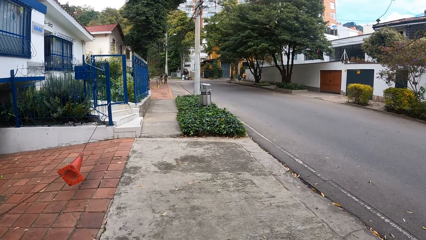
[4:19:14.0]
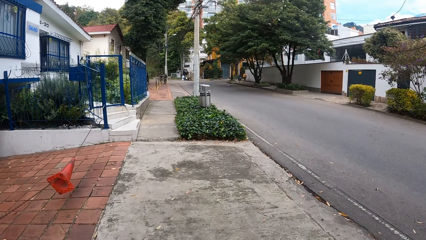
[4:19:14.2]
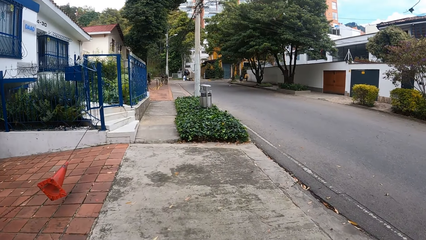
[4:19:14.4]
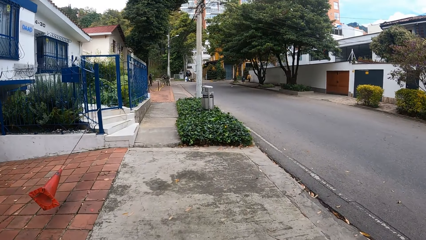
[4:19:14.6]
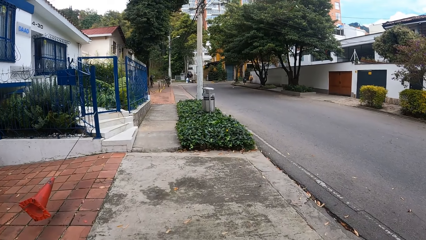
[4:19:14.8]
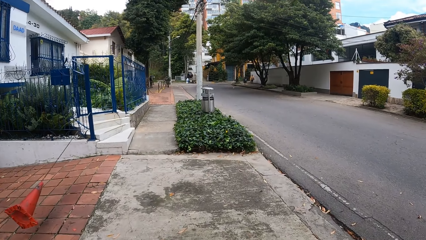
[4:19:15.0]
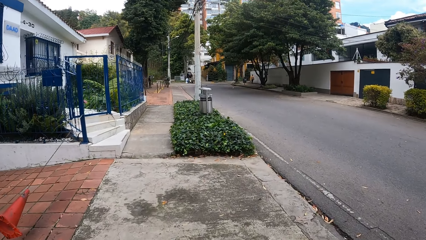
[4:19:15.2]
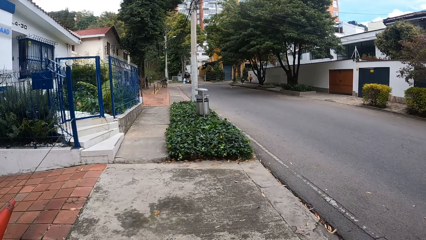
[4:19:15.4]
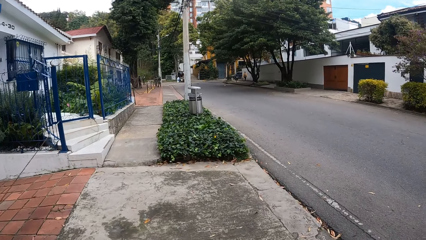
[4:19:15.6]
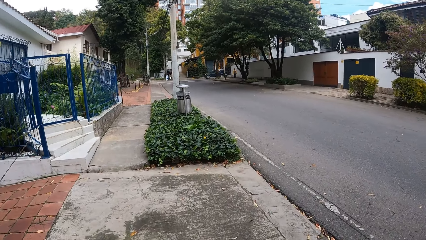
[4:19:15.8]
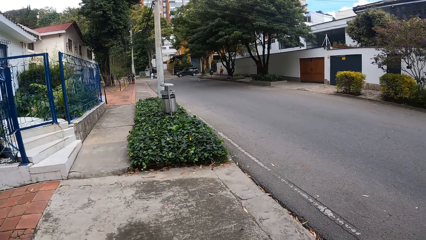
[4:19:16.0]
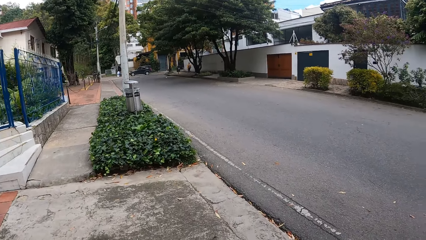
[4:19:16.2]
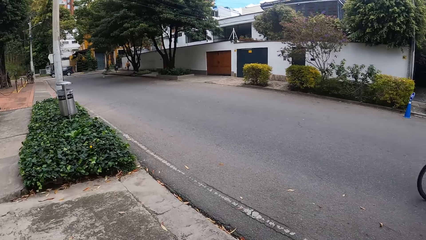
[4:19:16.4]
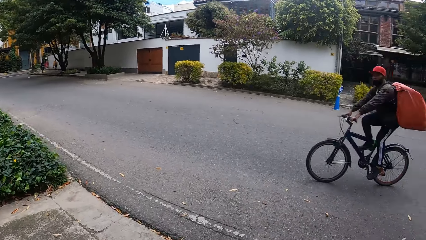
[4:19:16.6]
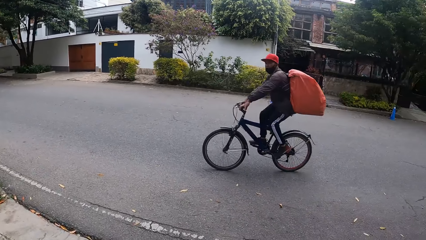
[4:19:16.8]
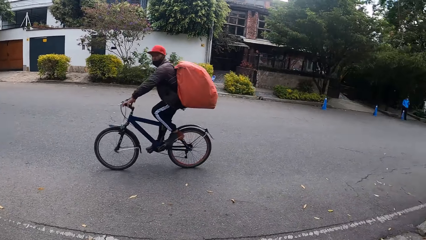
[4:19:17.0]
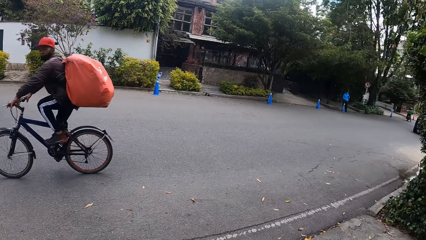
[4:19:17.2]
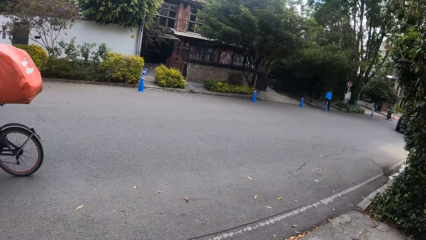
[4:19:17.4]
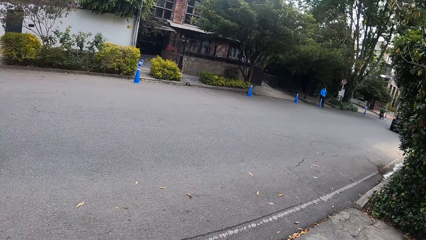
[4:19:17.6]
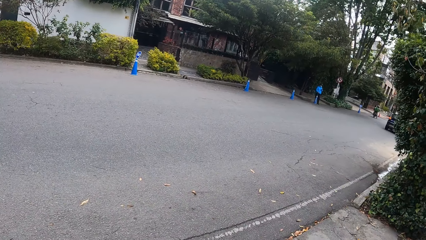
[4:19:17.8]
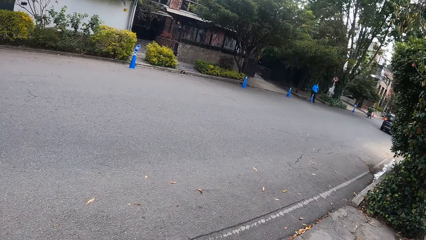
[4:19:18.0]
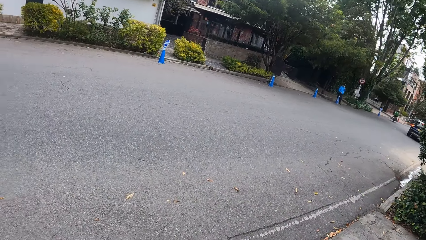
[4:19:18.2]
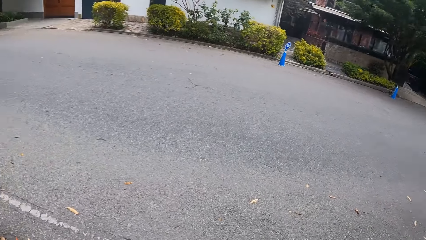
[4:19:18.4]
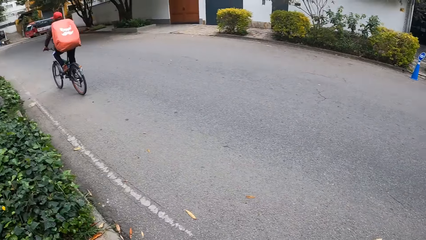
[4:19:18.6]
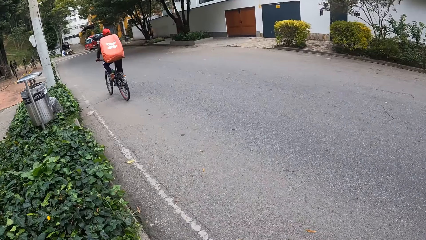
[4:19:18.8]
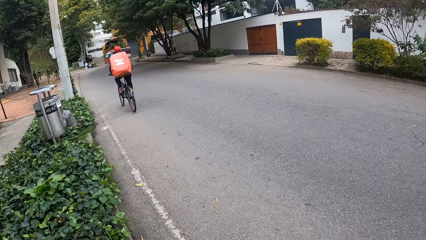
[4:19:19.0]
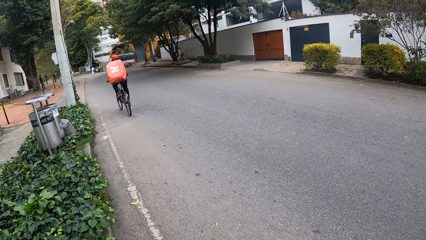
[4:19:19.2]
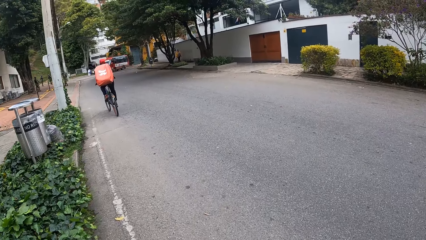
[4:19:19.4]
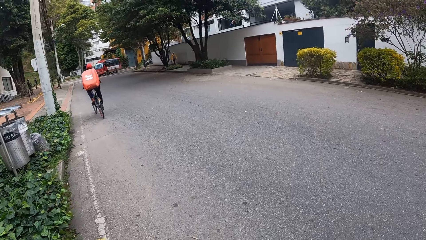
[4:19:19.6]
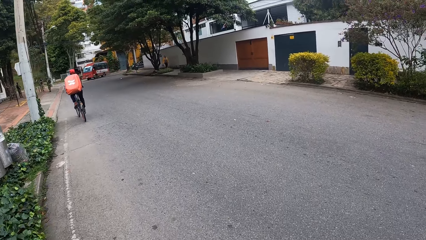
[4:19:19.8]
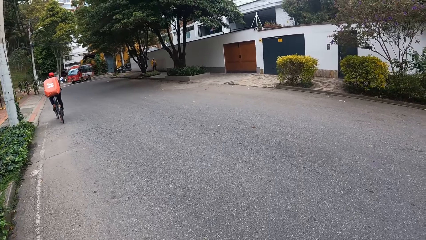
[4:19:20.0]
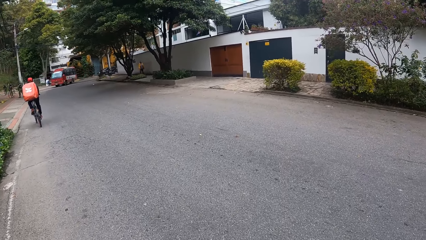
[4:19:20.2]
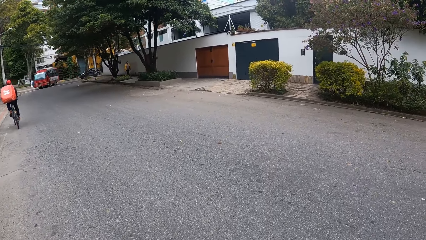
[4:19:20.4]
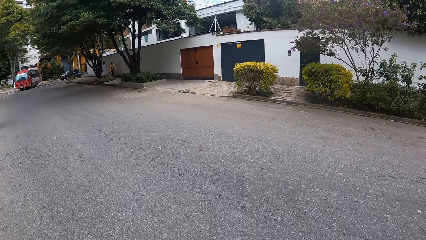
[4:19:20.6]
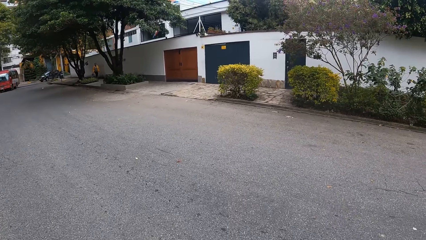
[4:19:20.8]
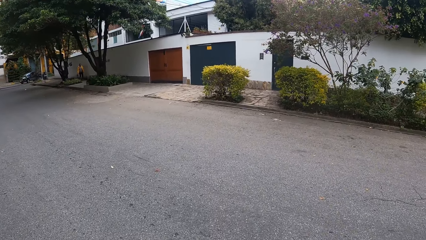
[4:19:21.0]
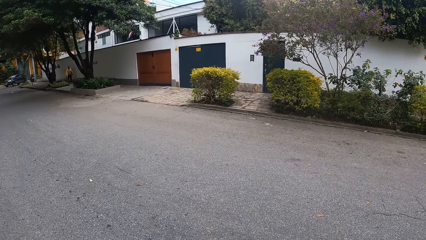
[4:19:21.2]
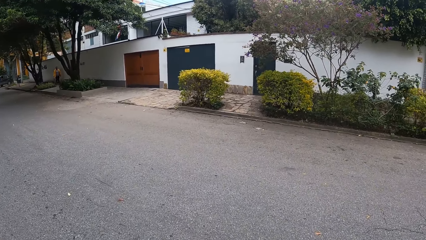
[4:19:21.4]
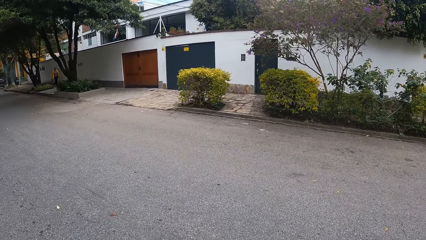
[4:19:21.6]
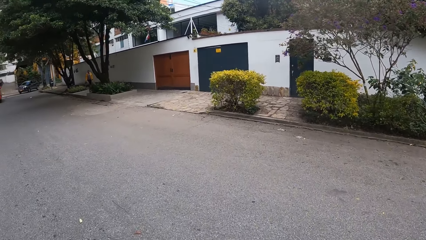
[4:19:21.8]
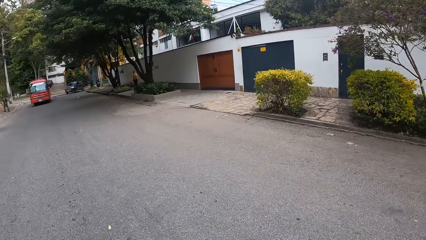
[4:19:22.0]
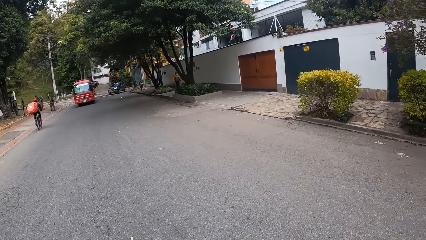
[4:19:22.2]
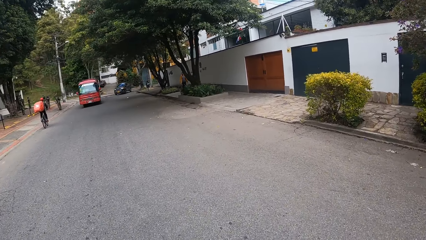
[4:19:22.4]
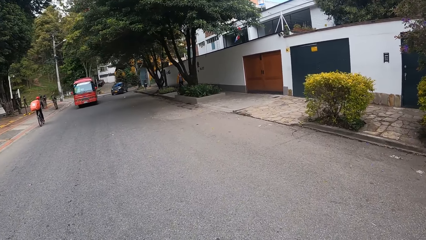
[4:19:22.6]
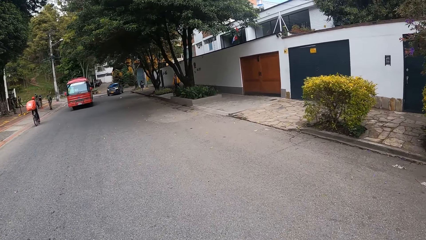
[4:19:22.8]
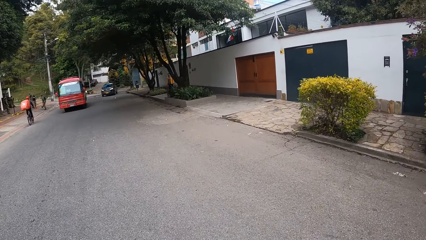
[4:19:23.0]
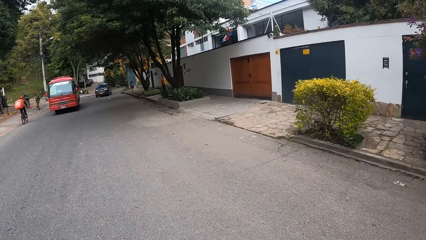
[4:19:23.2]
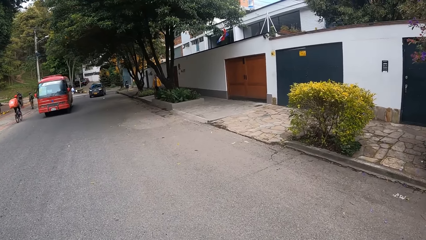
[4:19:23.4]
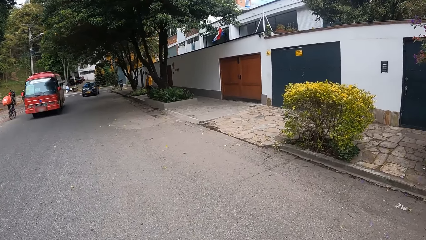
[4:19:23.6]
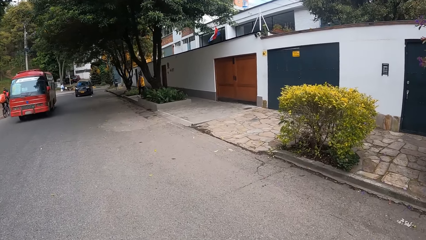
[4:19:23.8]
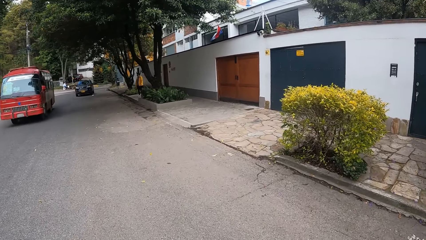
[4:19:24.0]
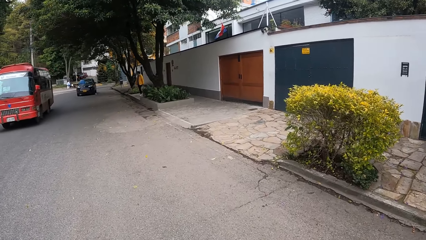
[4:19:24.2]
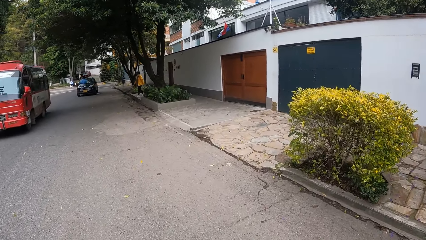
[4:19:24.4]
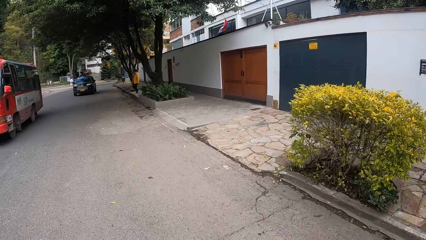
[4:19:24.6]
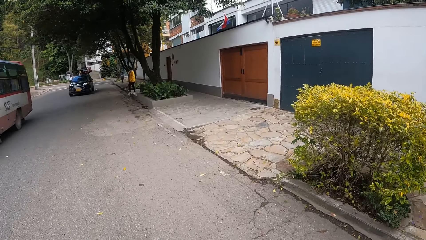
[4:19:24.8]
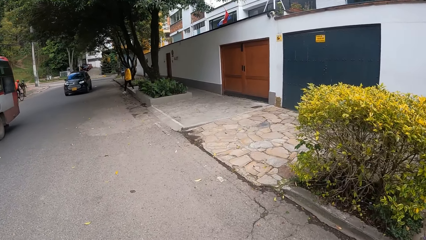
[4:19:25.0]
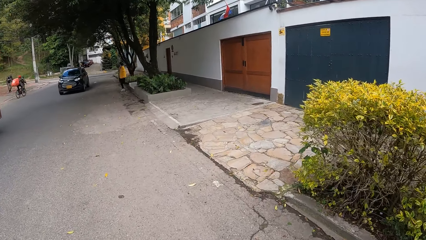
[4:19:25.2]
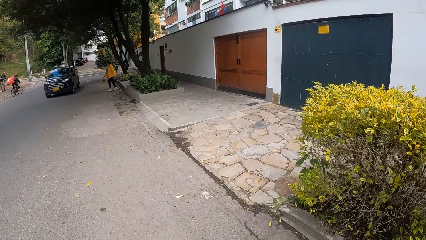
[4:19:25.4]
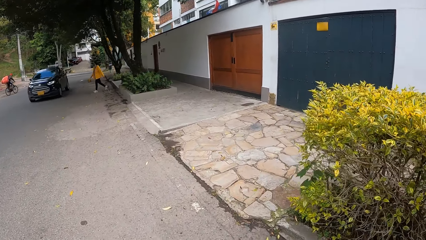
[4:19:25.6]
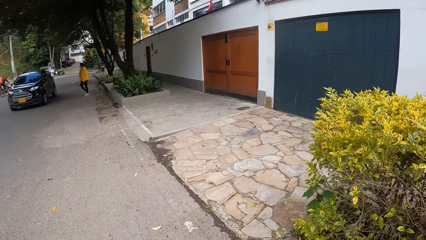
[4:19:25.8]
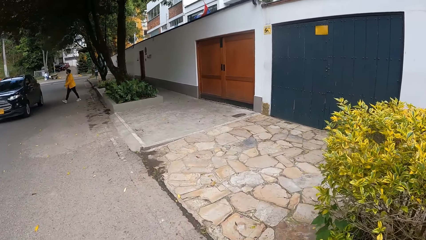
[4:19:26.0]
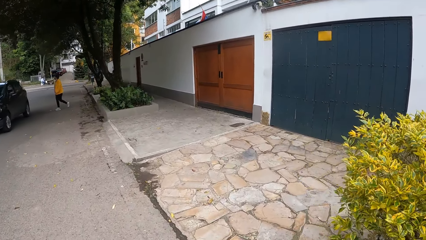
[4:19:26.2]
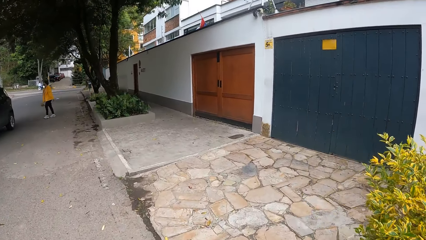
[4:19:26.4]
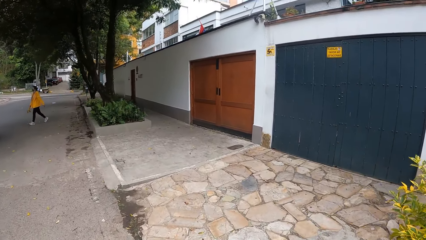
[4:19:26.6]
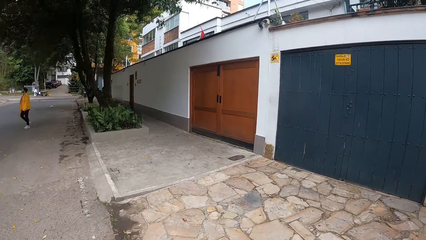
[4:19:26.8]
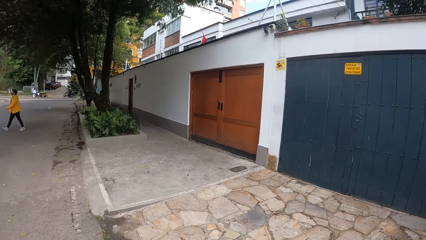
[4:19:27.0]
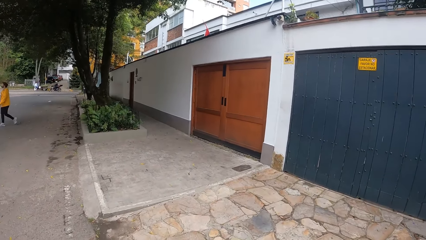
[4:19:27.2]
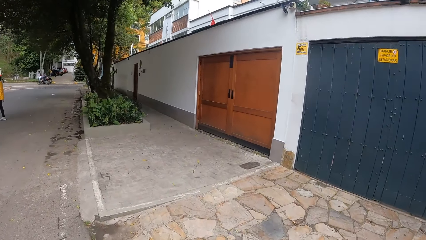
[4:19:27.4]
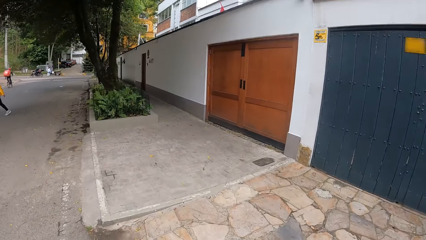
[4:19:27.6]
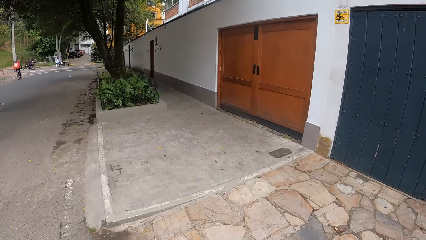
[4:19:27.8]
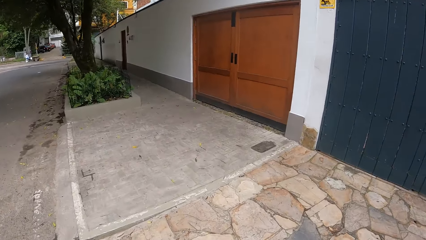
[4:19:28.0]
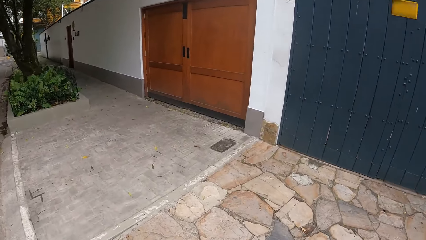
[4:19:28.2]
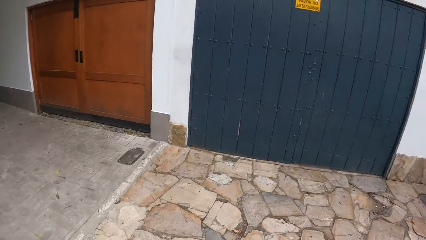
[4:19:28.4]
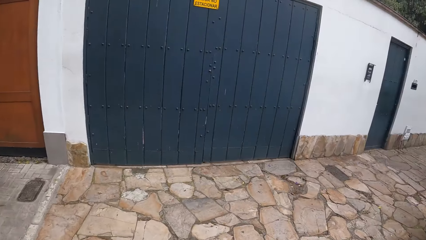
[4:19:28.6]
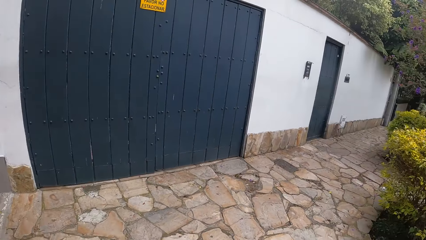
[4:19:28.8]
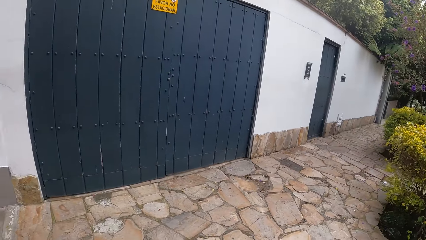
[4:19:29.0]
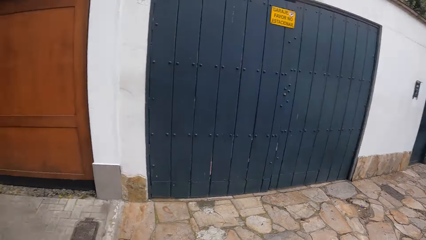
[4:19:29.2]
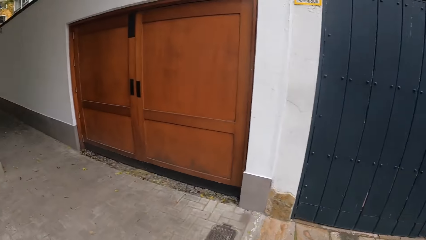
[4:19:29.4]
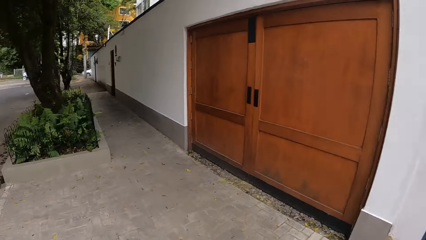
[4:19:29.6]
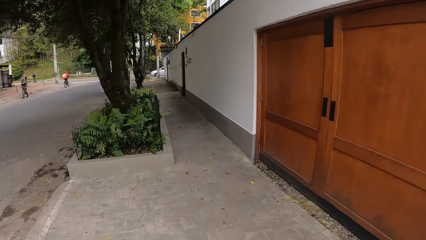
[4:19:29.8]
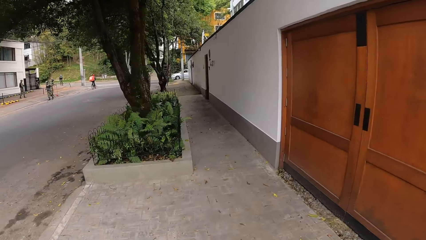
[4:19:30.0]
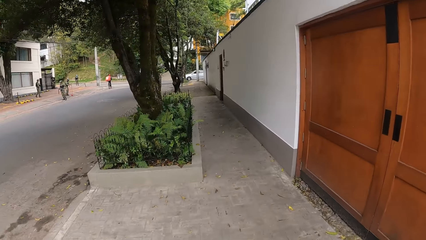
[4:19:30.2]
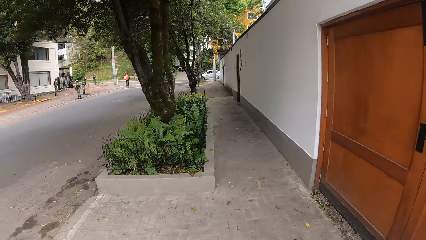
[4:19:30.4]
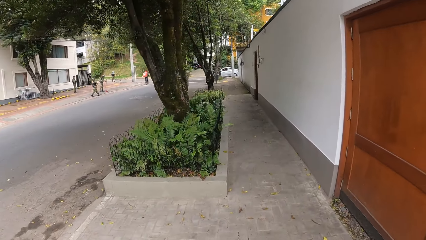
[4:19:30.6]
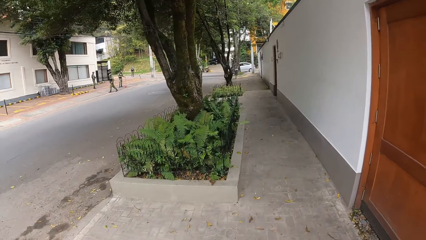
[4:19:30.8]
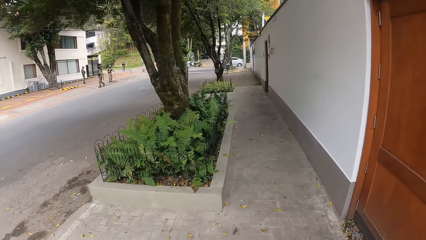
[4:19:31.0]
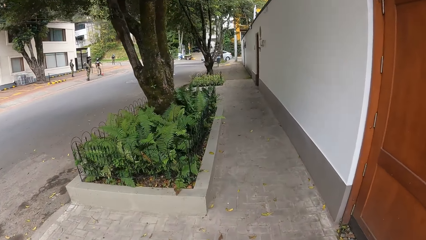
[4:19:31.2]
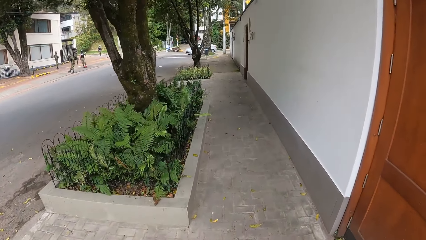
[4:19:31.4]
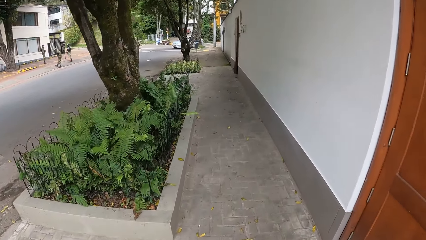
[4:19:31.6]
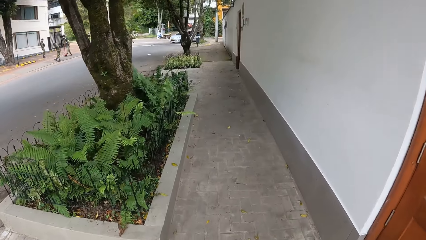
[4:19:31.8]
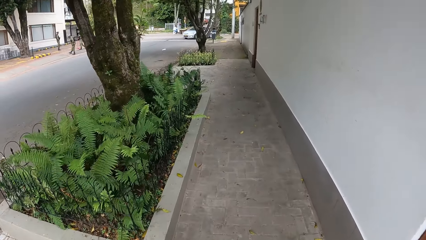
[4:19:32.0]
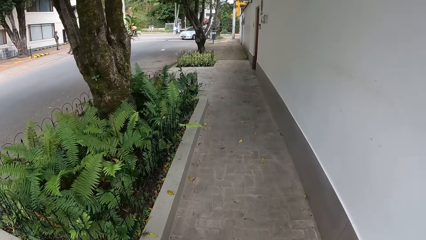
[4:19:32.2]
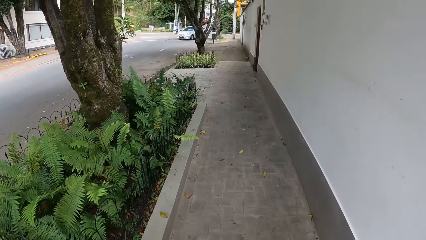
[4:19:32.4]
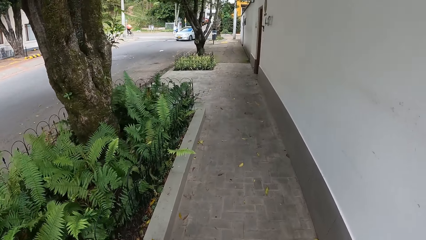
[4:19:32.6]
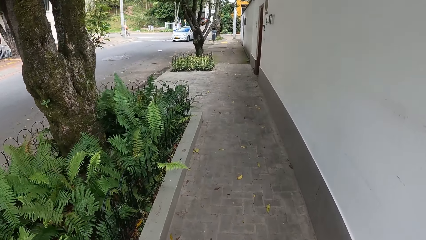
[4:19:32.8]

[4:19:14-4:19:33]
The camera wearer looks around. They walk around. They cross the street.
